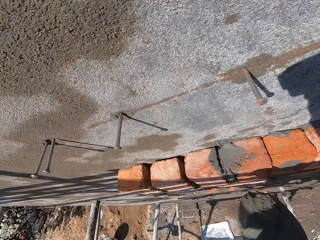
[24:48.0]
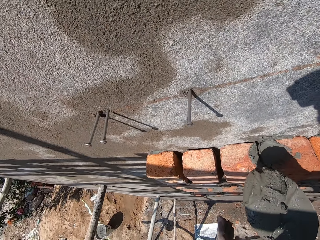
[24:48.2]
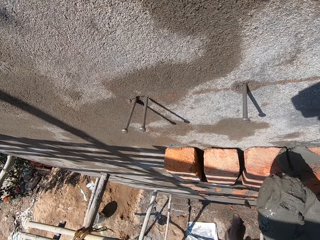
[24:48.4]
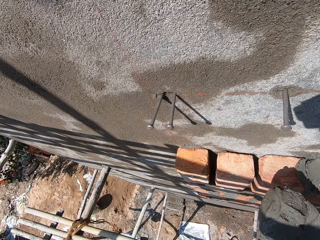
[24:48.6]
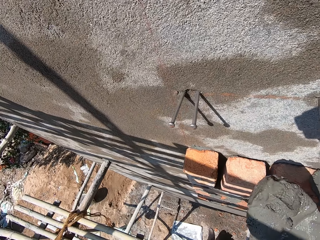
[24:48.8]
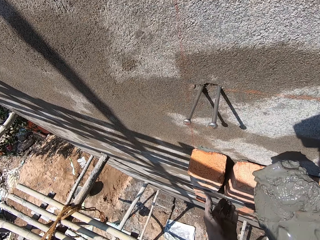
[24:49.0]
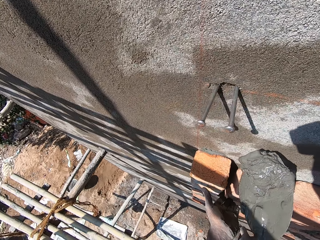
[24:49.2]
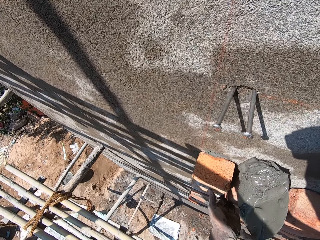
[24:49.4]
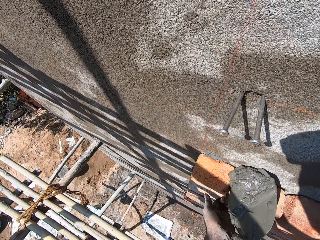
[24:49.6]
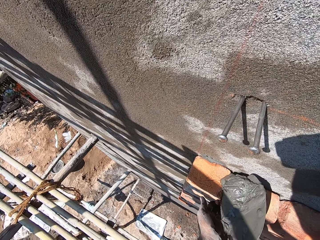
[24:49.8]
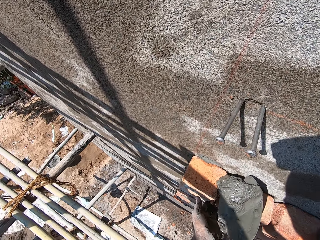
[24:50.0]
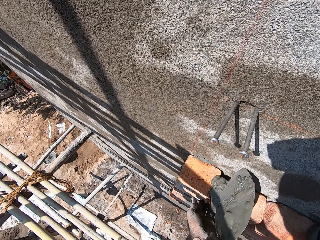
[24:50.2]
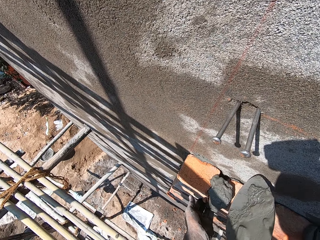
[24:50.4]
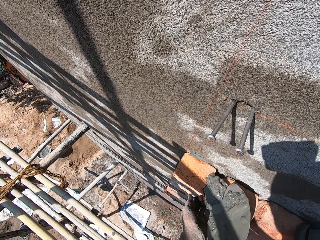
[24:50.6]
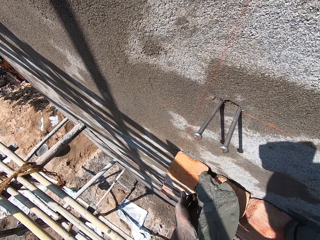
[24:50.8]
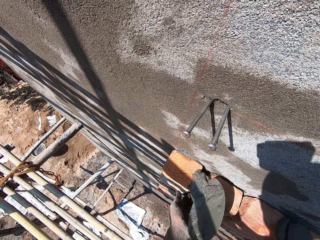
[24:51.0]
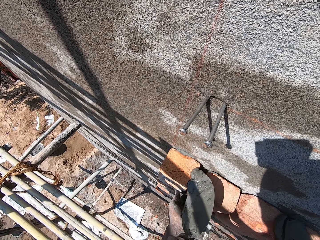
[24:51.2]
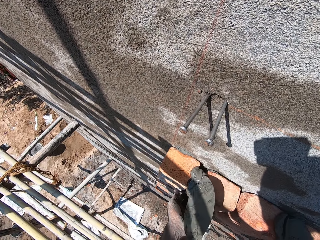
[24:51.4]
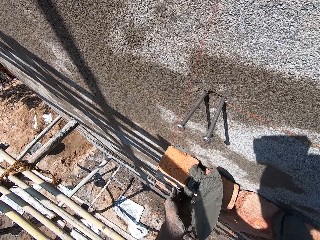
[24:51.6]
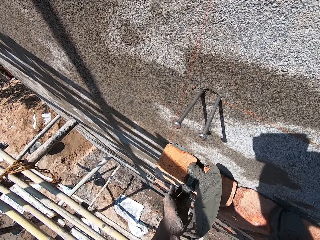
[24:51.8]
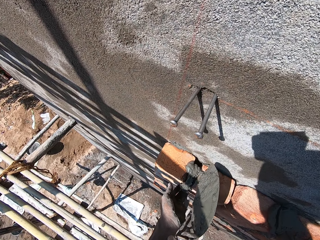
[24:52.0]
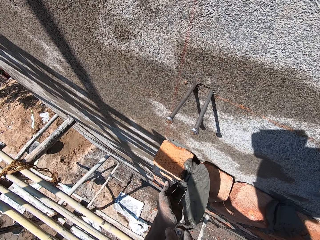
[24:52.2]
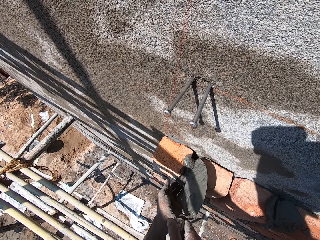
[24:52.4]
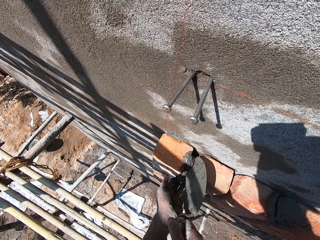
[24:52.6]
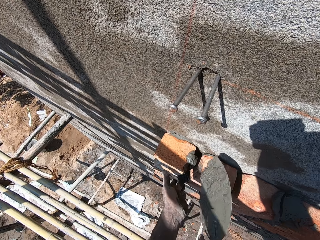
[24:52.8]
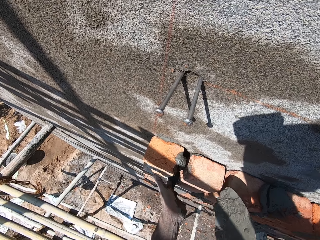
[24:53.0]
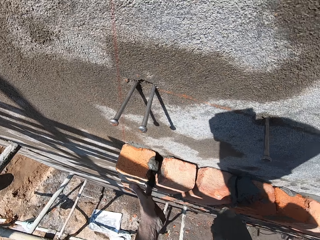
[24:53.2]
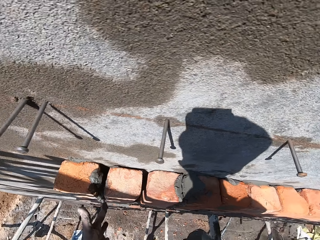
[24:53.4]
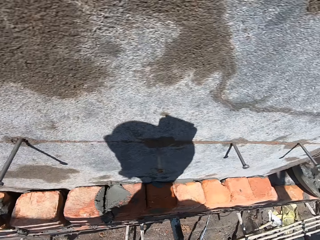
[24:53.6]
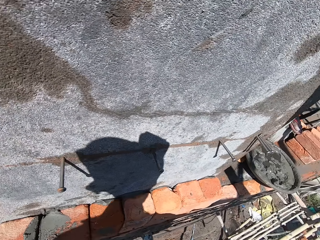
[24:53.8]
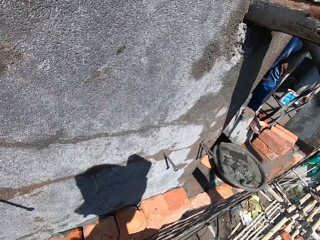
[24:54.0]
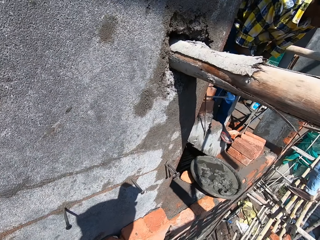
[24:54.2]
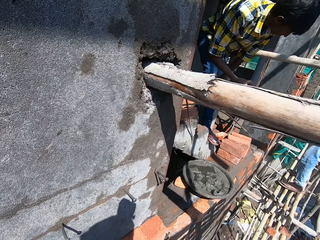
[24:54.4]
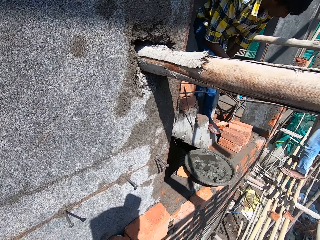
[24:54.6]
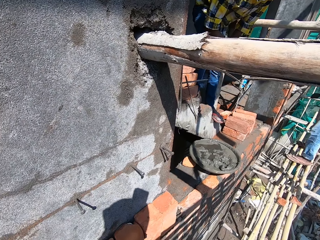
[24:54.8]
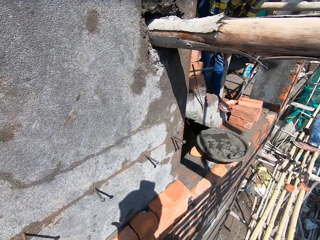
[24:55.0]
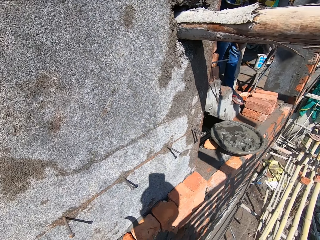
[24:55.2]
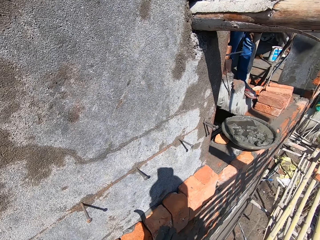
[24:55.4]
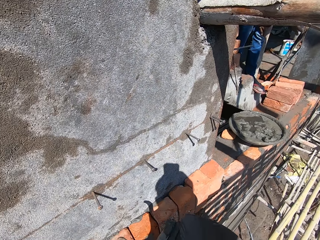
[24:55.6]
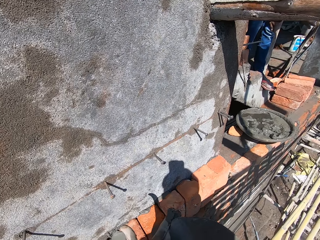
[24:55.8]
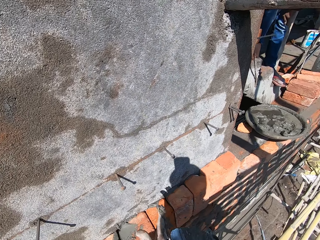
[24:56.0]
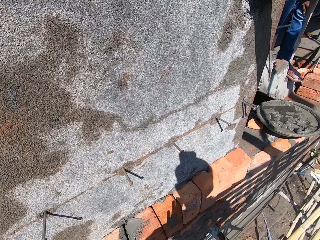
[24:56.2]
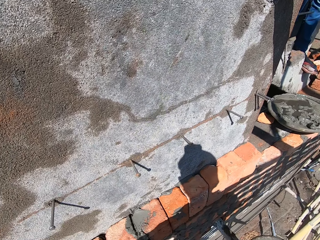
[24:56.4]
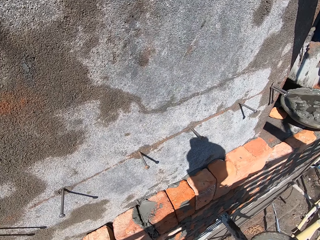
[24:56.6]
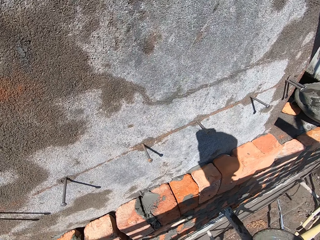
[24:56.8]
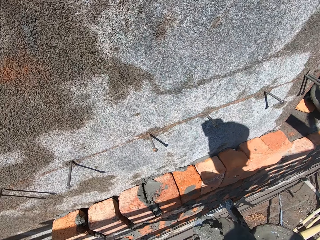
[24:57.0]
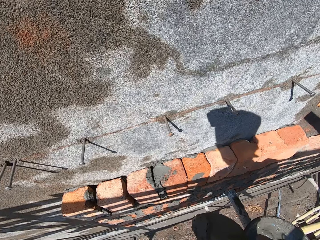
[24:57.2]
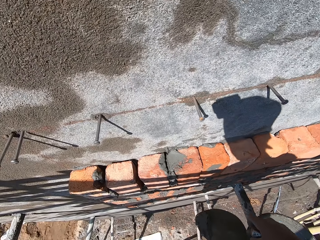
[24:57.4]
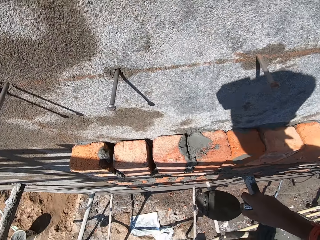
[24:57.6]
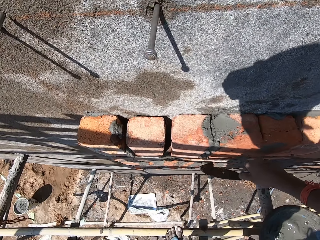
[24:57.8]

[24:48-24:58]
The camera wearer places his left hand on the bricks on the wall. He places the wet cement between the bricks on the wall with the trowel in his right hand. He presses the wet cement on the wall with his left hand. He removes the wet cement from the trowel with his right hand. He scoops the cement from the hand.

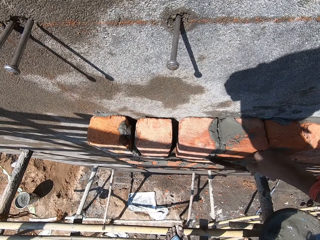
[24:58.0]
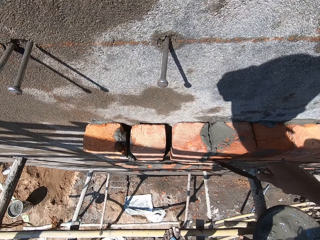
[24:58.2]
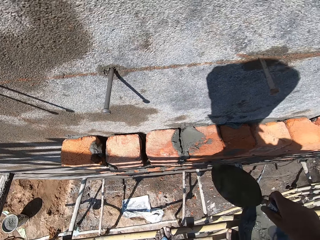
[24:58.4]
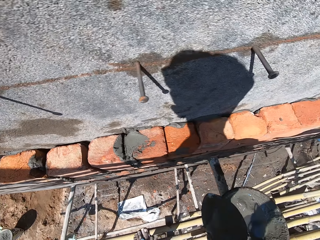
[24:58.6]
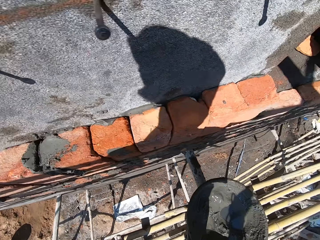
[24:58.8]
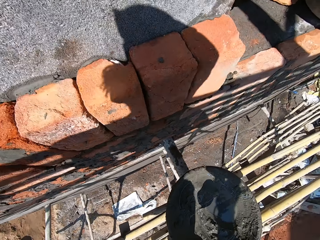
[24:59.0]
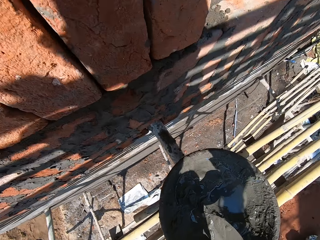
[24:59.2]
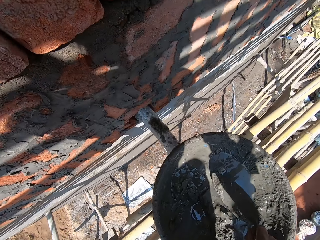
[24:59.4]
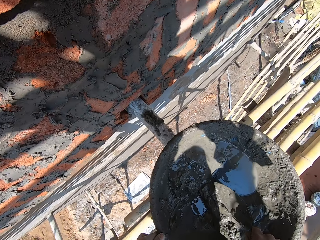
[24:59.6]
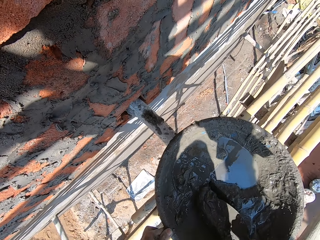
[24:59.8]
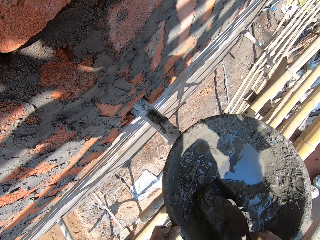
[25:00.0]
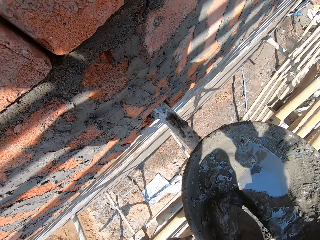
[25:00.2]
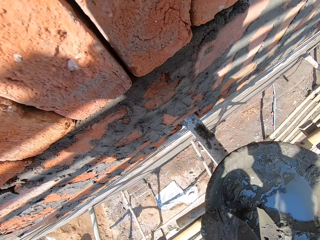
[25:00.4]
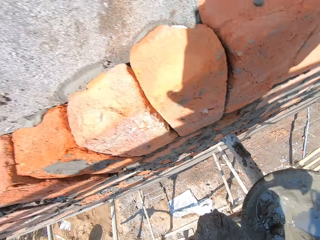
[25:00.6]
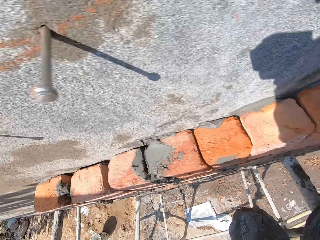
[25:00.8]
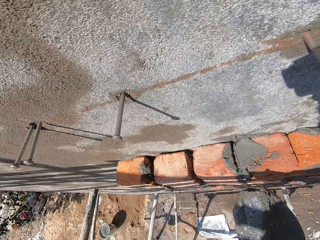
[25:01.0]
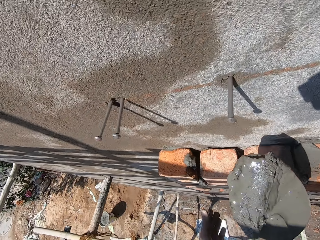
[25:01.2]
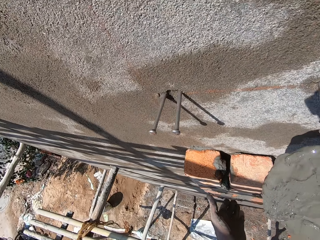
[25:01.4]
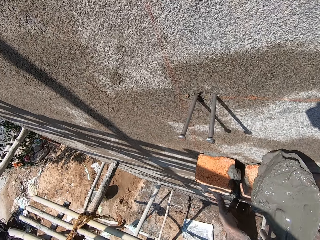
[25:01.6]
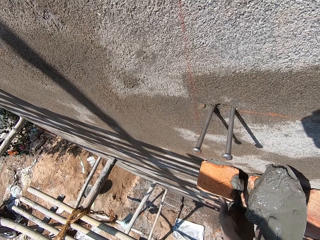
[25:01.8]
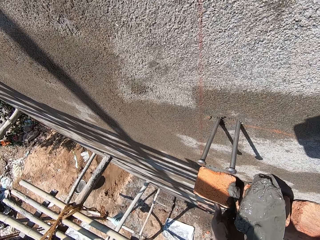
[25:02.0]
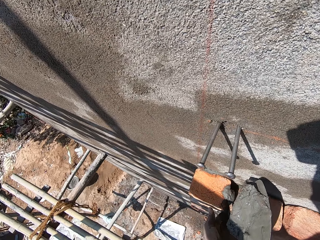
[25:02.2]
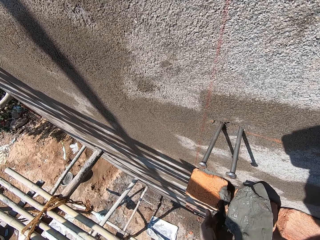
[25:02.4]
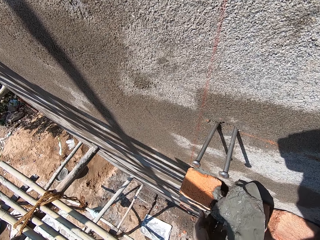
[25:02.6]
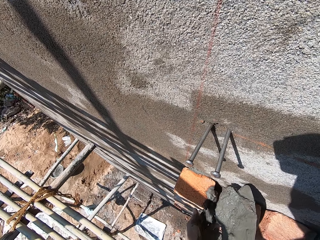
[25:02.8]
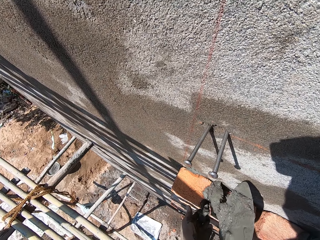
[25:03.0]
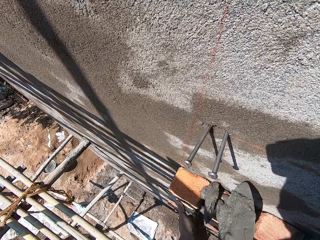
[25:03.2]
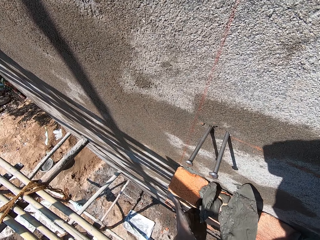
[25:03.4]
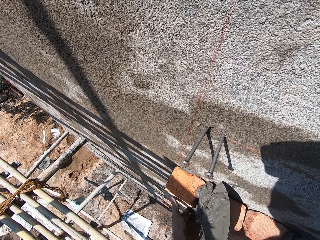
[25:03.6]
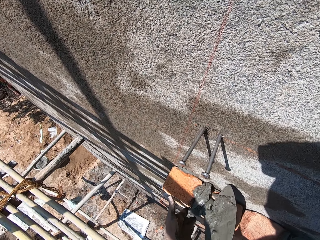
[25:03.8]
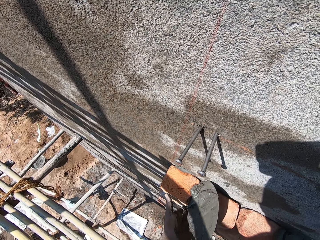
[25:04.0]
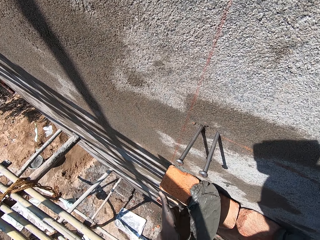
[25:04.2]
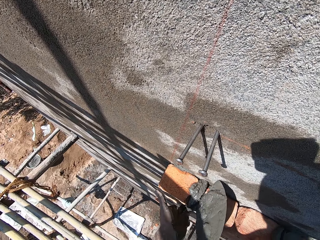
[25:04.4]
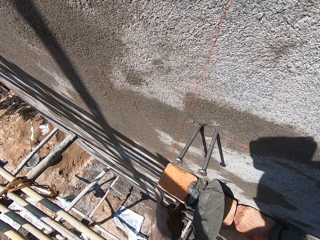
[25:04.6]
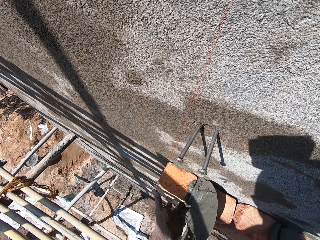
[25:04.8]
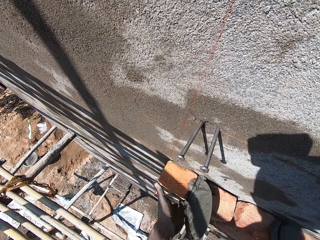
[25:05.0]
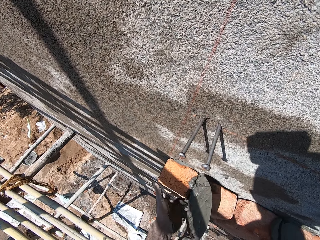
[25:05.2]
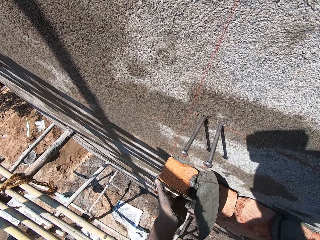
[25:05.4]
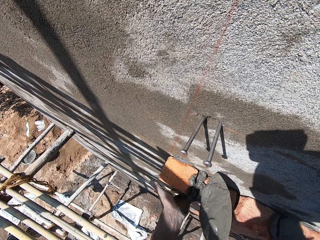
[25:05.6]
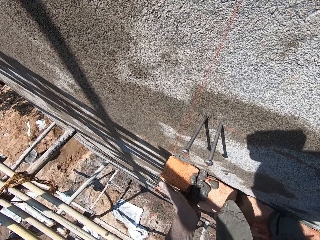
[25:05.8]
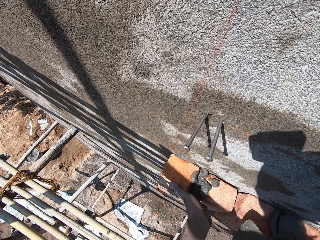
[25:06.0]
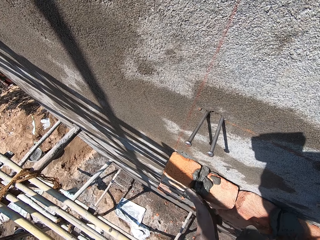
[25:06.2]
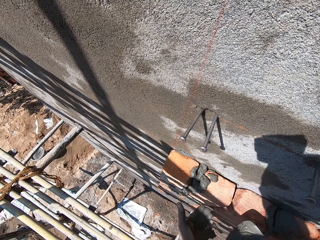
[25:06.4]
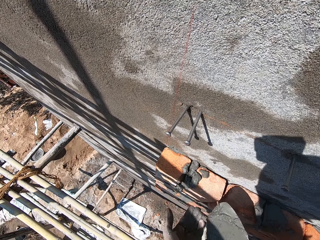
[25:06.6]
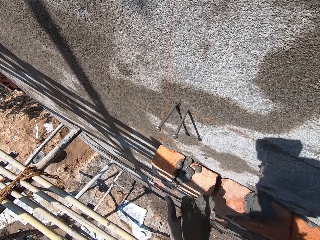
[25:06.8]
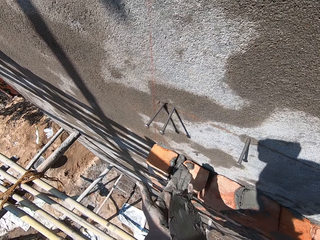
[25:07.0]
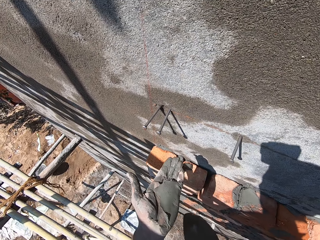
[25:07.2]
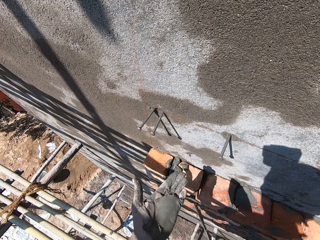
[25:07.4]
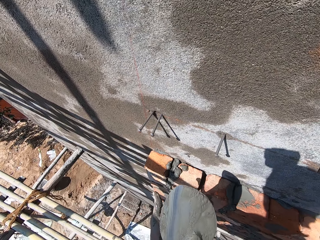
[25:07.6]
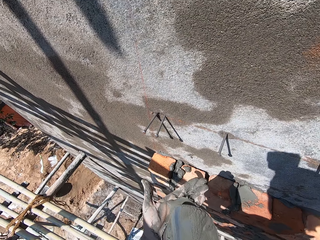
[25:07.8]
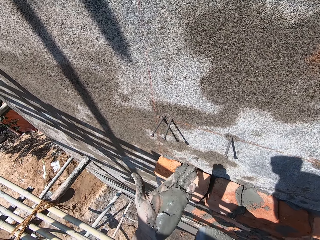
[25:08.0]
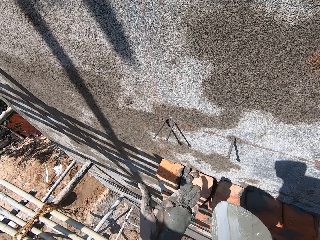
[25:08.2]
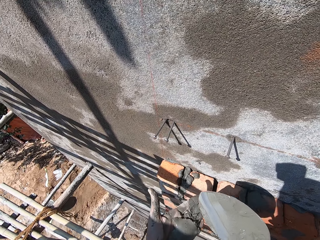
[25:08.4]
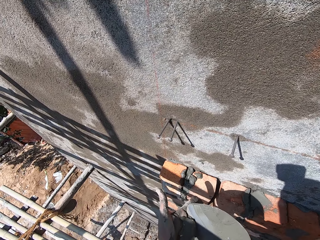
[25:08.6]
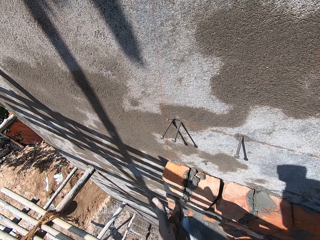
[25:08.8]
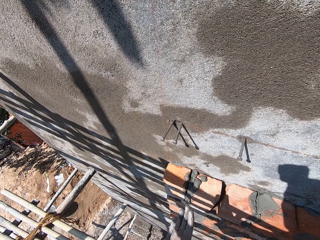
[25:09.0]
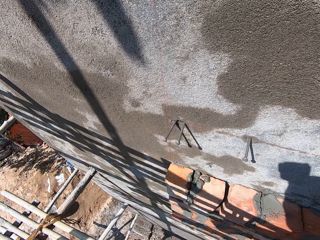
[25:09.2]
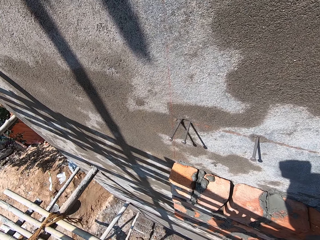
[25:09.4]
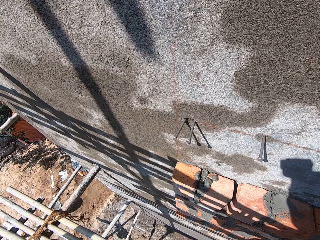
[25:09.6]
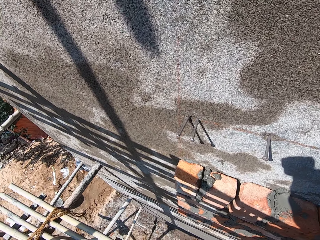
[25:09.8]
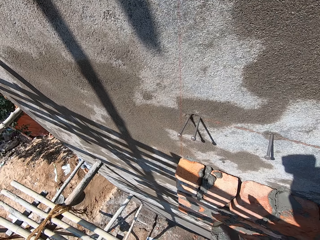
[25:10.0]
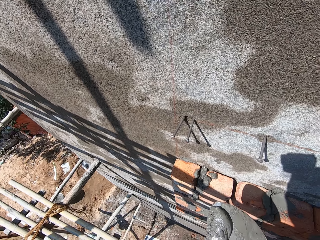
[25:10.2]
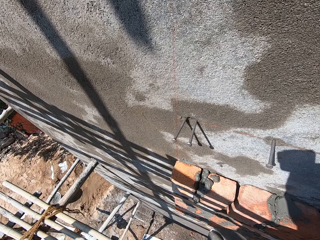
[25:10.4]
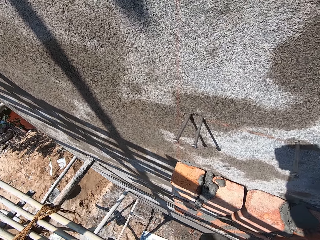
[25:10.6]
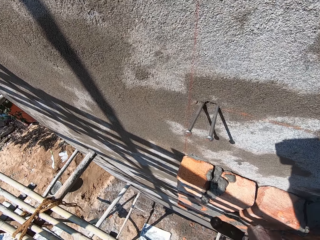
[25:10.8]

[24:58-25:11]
The camera wearer applies the cement on the brick. He touches the cement on the bricks on the wall with the trowel in his right hand. He scoops some wet cement from the bowl with the trowel in his right hand. He scoops the cement from the hand. He holds the bowl on the scaffold with his left hand. He places his left hand on the bricks on the wall. He places the wet cement between the bricks on the wall with the trowel in his right hand. He presses the wet cement between the bricks with his left hand. He removes the wet cement from the trowel with his right hand. He scoops the wet cement on his left hand with the trowel in his right hand. He places the wet cement on the bricks on the wall with the trowel in his right hand.
